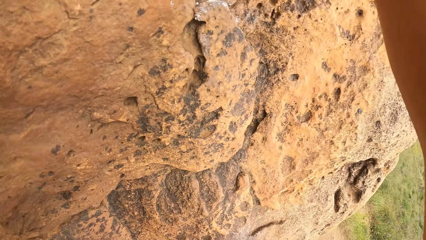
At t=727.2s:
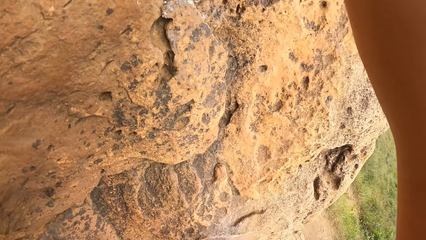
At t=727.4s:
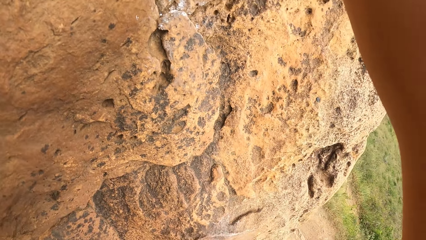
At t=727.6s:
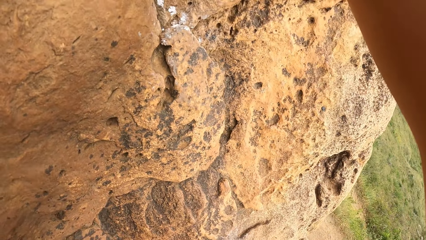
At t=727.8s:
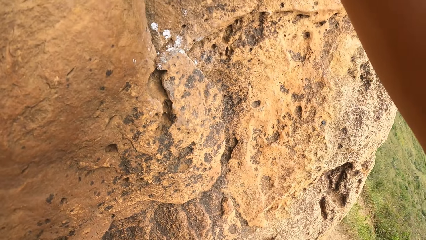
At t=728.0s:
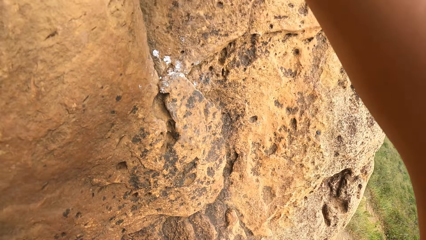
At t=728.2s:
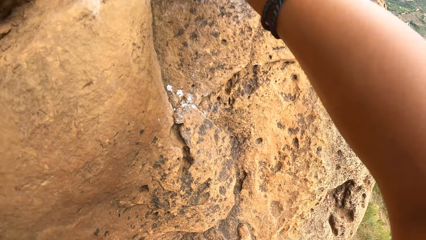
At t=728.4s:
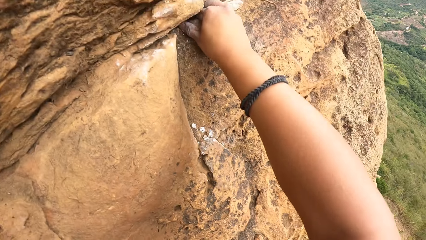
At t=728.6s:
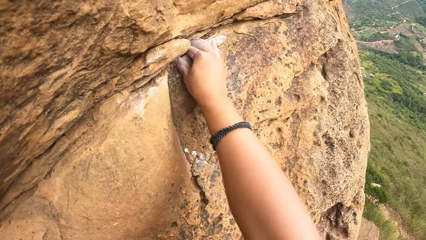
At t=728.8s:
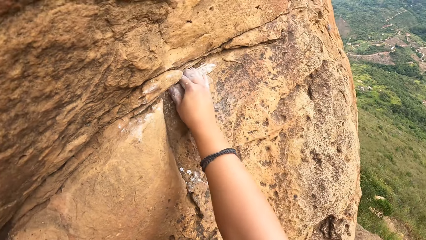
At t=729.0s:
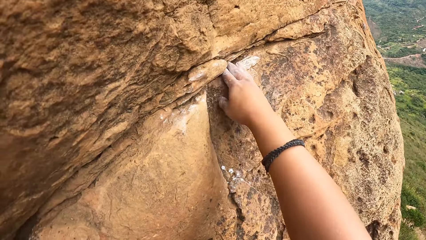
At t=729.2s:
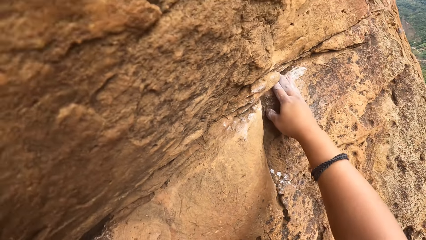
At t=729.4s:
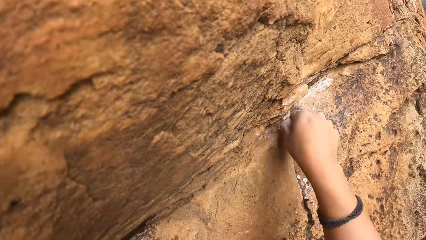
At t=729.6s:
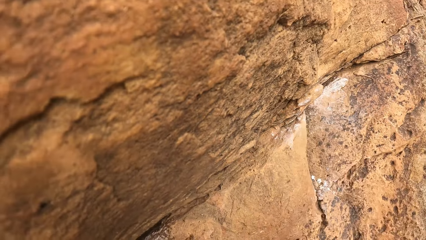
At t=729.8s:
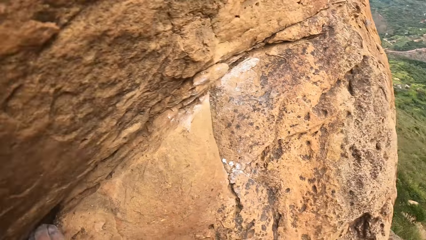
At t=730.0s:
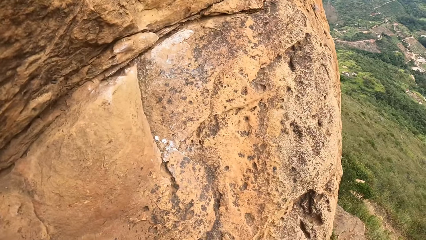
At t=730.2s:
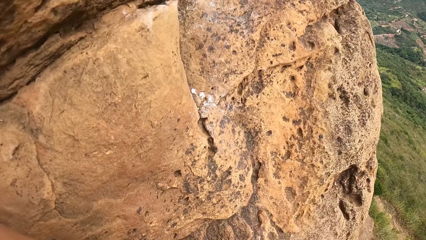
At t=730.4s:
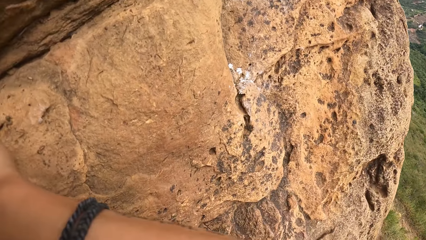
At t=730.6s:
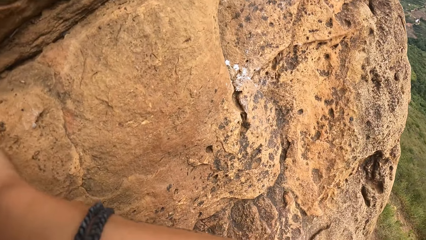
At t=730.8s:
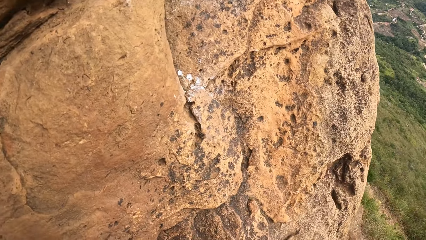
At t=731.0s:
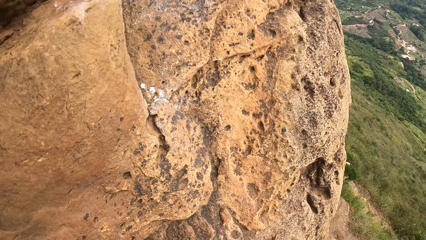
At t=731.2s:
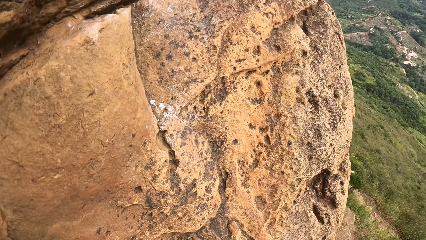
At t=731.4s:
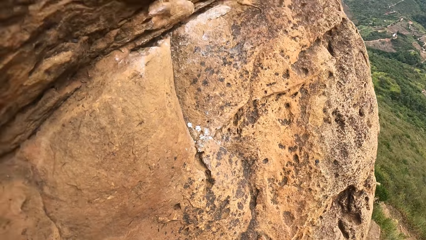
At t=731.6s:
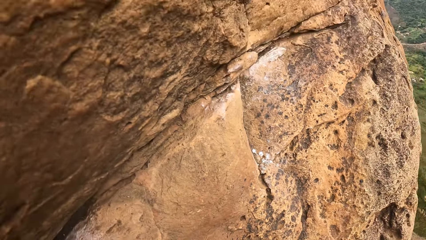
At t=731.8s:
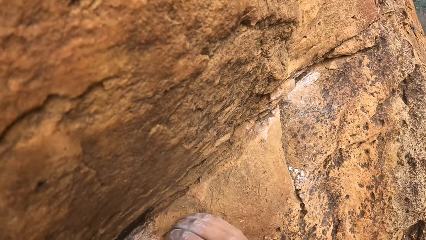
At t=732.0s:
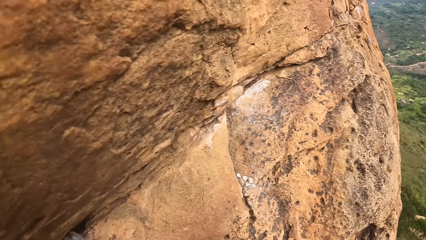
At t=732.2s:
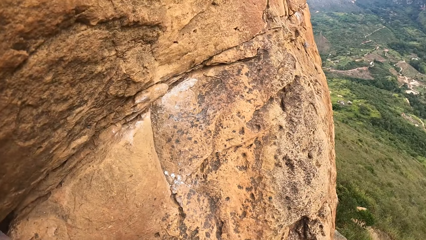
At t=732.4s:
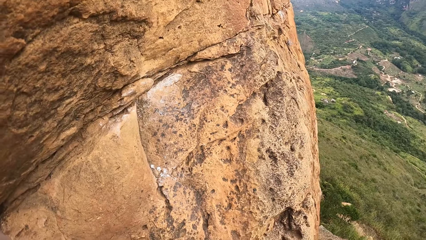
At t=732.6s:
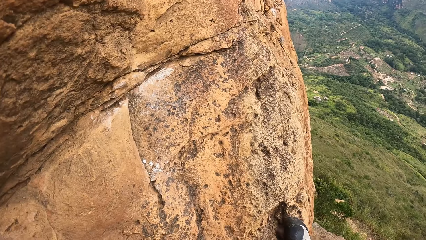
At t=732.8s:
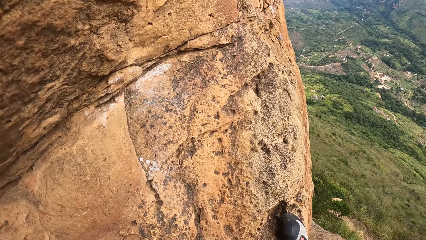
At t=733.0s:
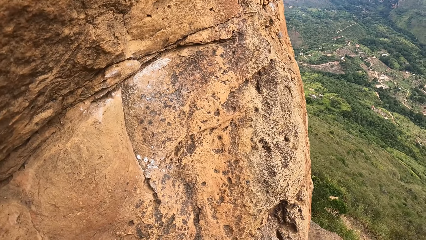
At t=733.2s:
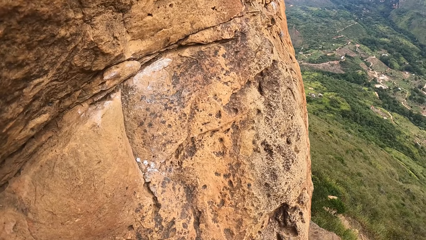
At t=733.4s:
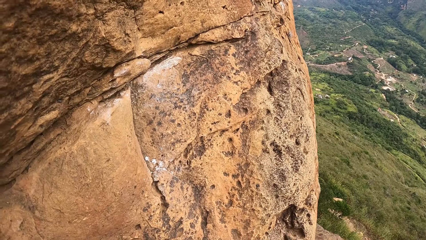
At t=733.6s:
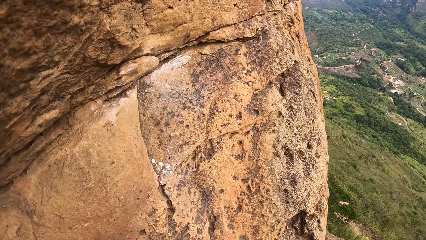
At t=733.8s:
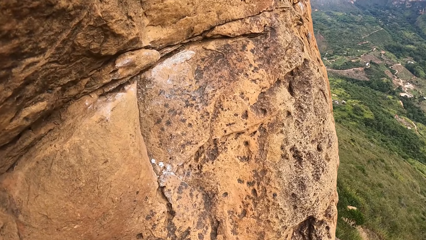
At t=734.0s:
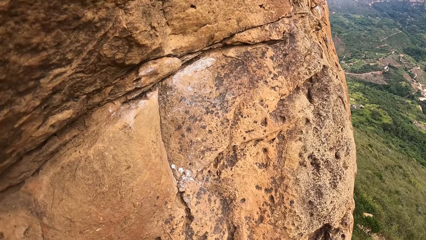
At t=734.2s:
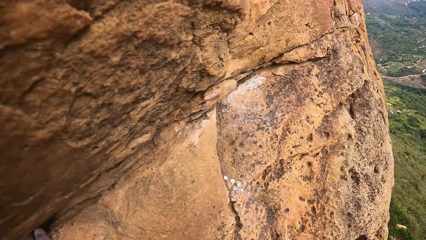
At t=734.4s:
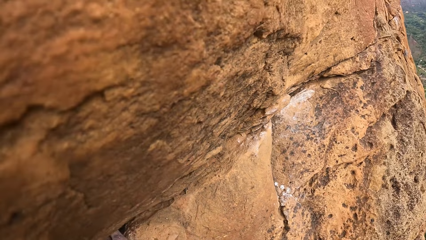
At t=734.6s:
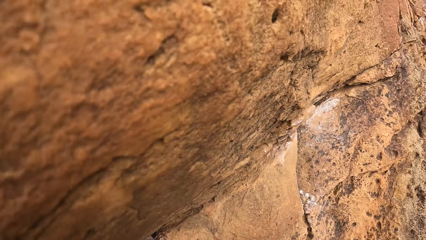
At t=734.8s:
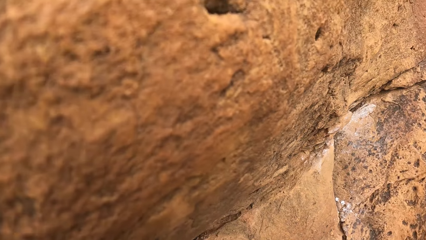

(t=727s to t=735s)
The camera wearer climbs the rocky hill.

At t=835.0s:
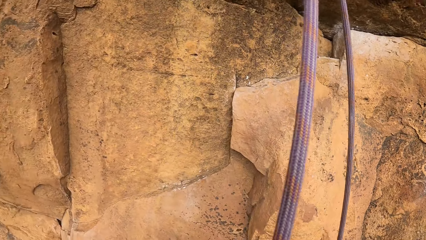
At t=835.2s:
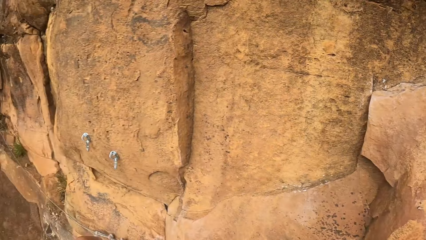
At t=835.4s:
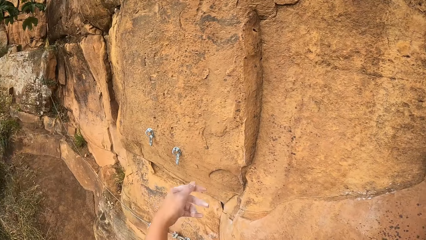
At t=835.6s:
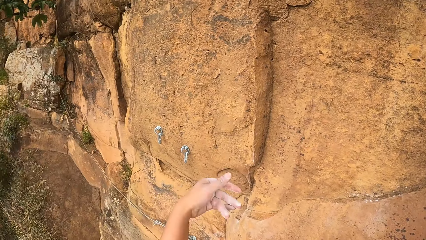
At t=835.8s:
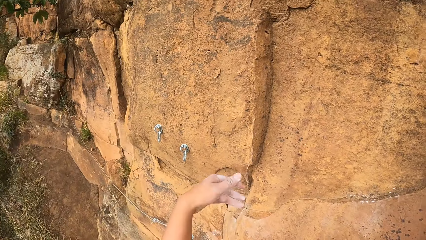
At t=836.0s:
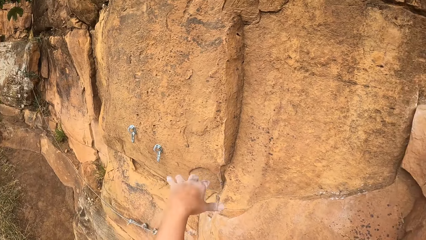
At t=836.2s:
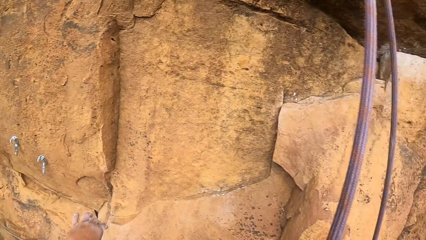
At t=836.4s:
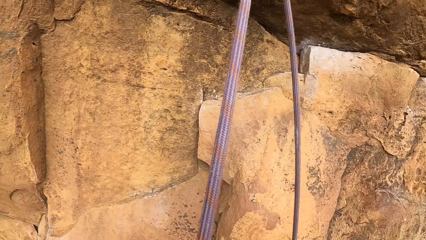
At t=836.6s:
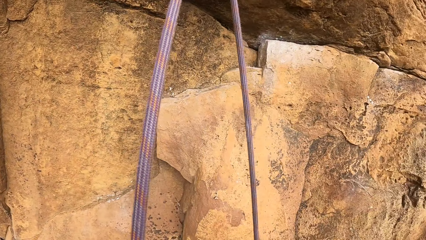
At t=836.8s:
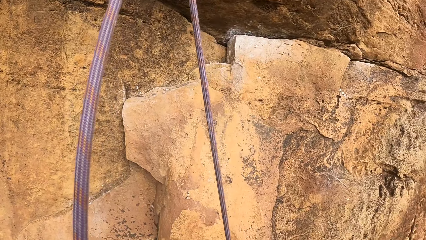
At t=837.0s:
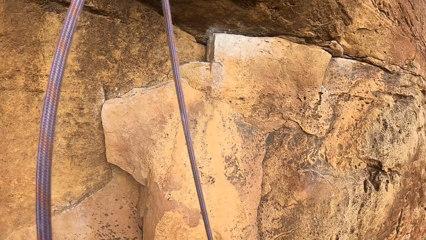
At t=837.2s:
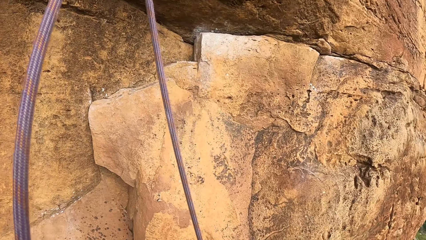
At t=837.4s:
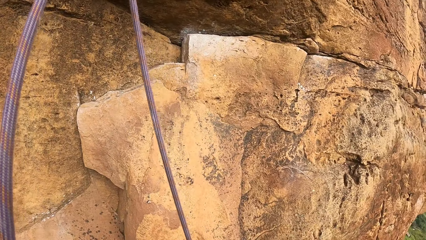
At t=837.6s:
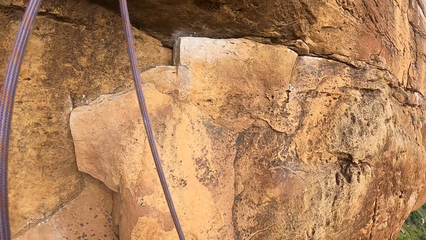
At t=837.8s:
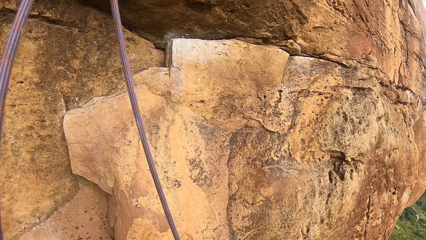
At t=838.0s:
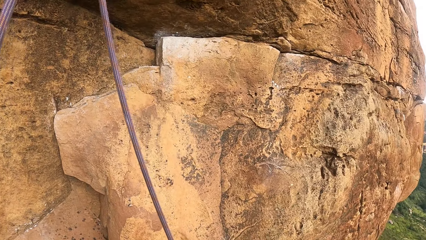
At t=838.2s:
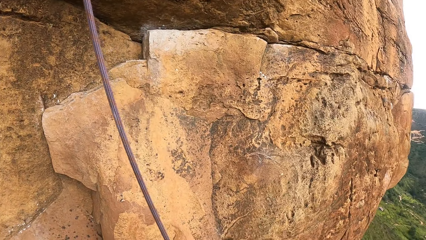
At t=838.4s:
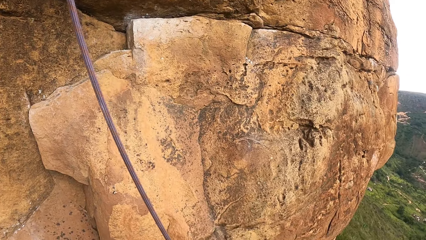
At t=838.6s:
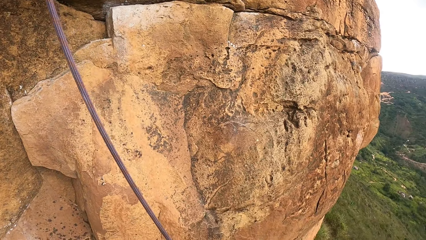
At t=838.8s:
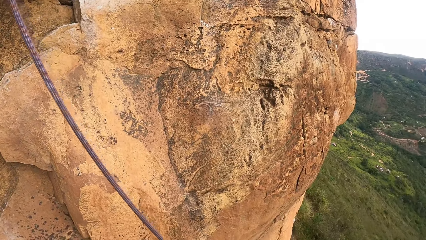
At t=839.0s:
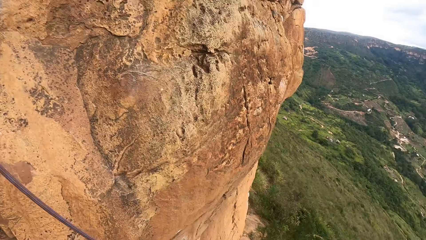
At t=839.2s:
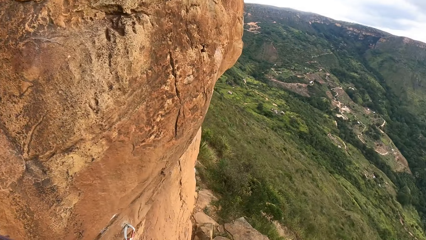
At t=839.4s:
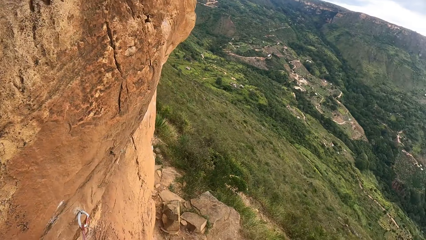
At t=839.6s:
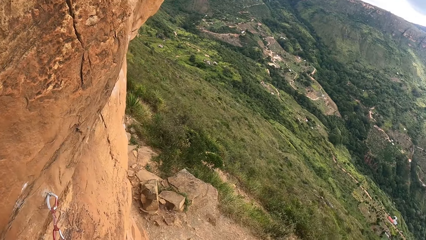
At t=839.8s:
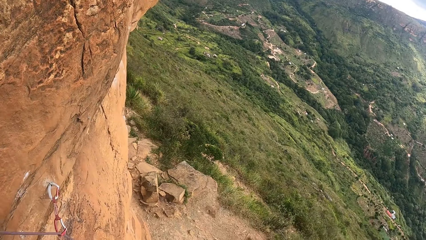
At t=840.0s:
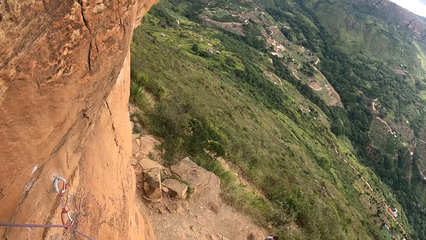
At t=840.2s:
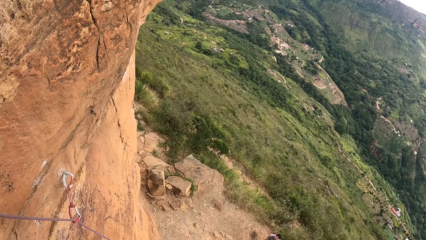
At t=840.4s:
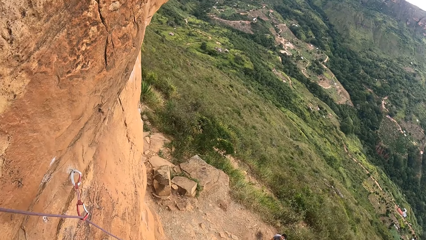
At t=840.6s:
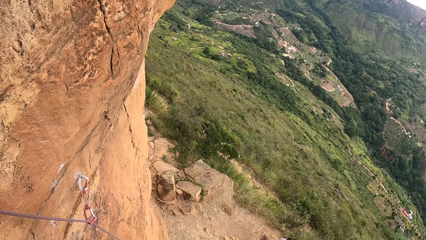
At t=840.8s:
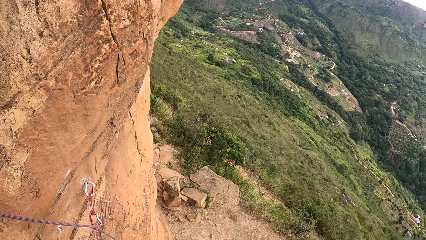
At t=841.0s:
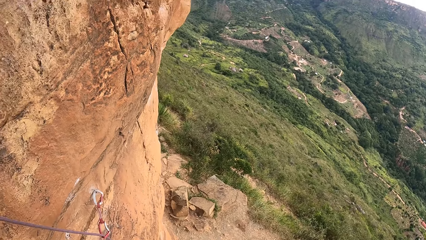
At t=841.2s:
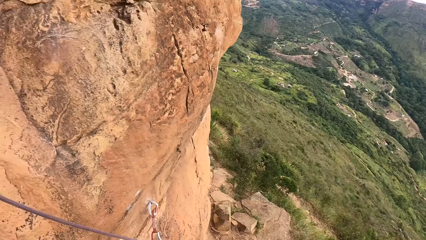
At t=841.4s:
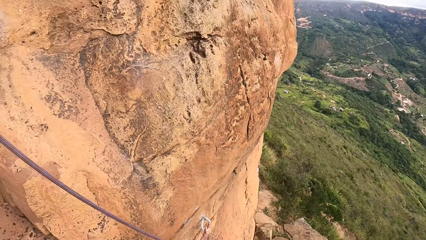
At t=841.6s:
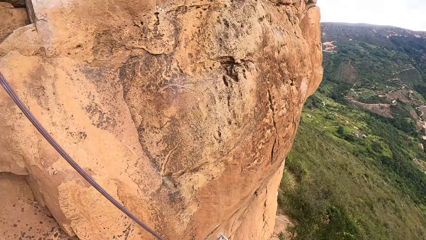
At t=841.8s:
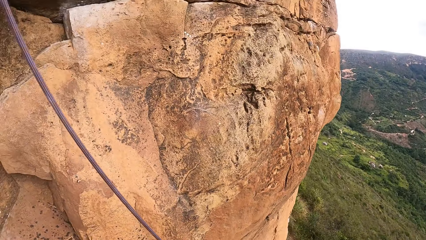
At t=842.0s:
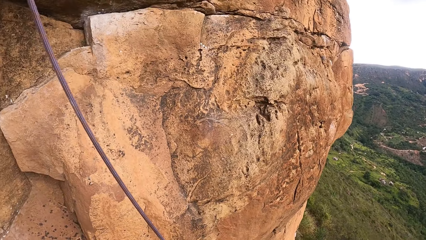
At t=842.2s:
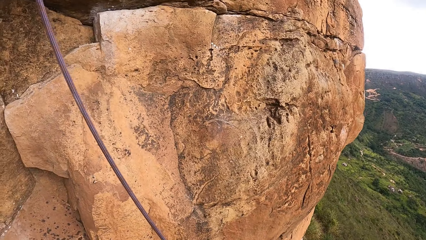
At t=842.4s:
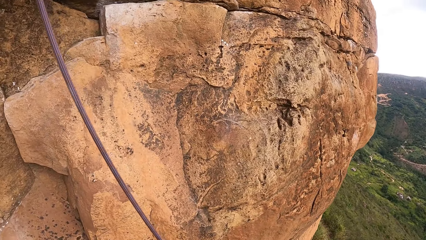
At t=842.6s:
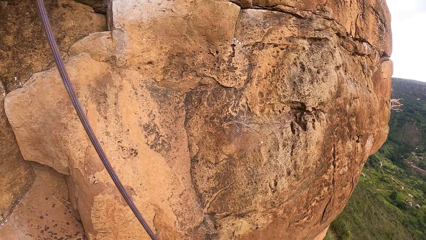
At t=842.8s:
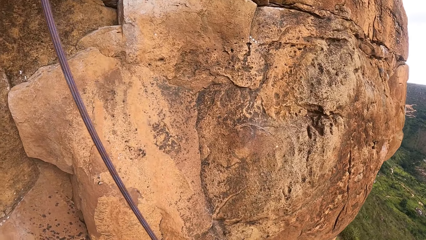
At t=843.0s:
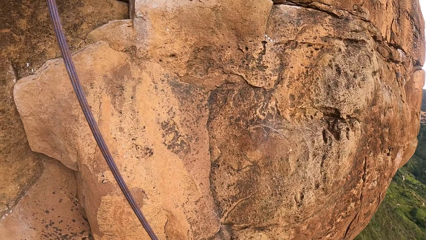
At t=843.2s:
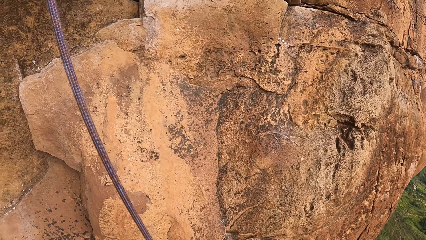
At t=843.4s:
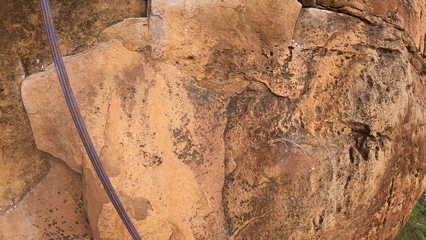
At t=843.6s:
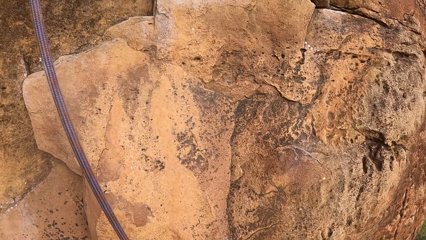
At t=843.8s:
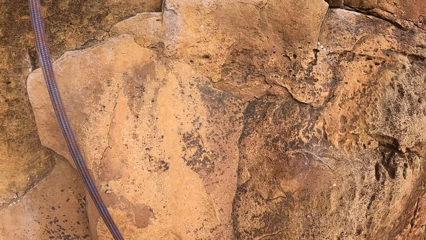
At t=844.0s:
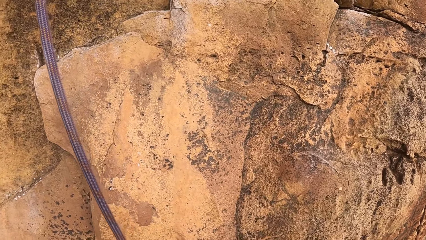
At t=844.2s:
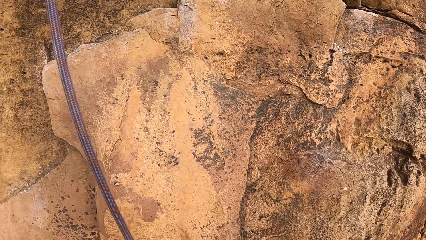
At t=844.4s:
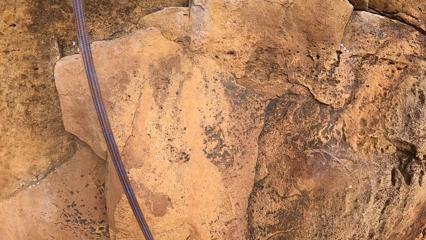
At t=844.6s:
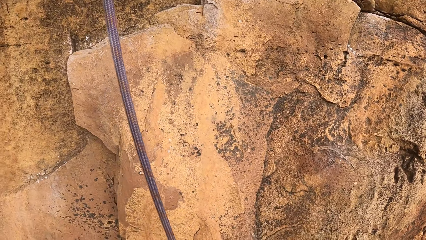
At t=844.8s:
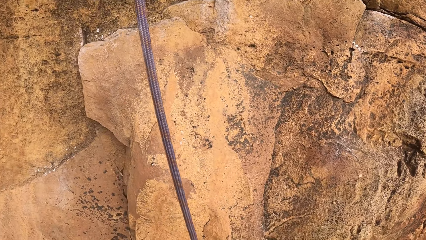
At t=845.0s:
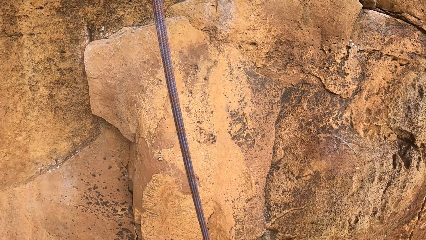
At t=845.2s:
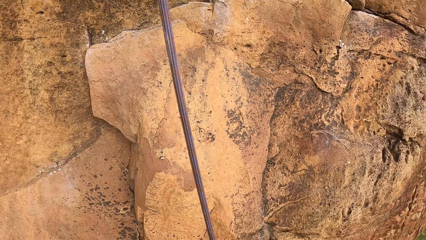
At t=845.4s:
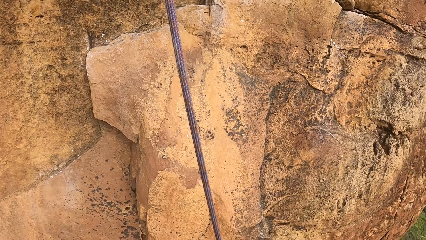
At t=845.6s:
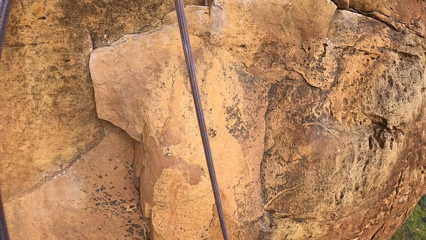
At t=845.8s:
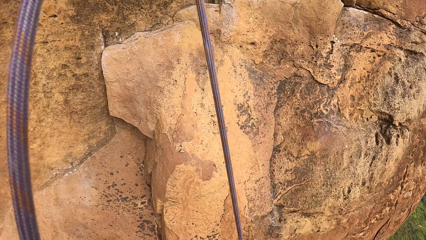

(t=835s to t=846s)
The camera wearer shakes the hand. They look at the mountain.
